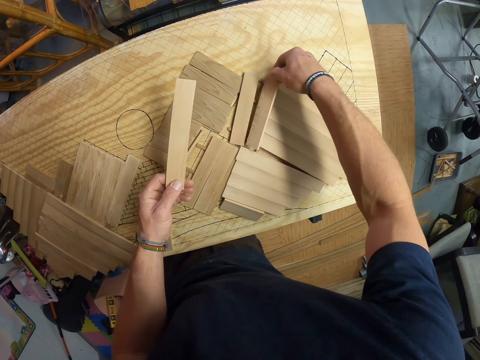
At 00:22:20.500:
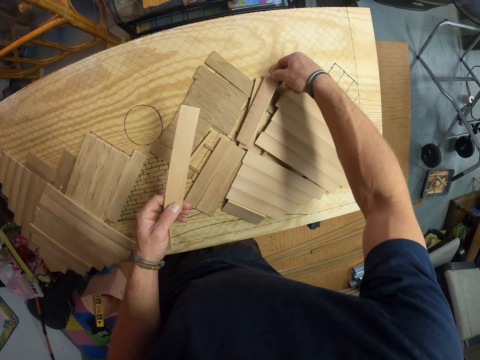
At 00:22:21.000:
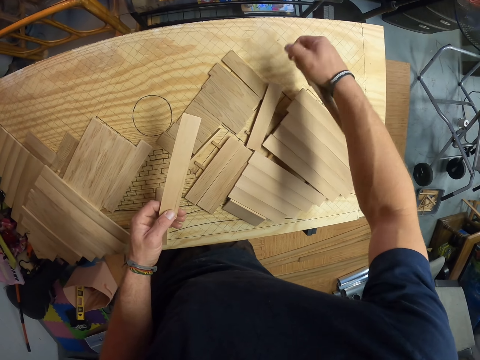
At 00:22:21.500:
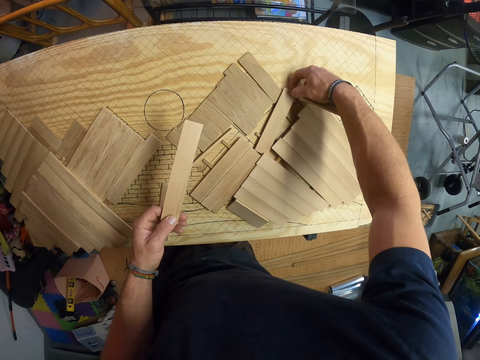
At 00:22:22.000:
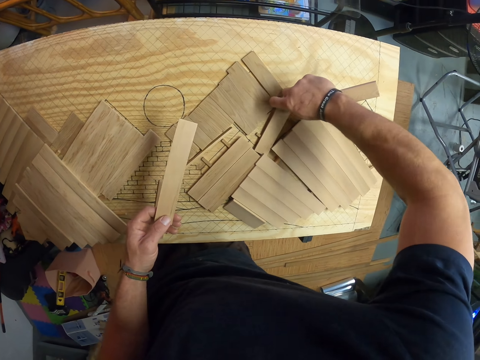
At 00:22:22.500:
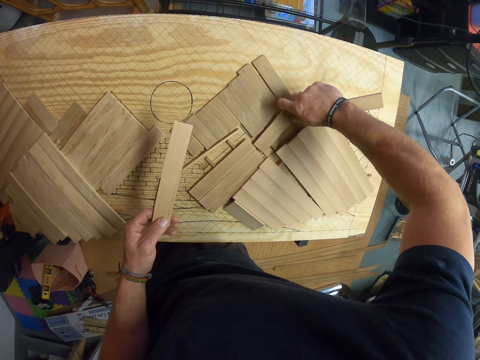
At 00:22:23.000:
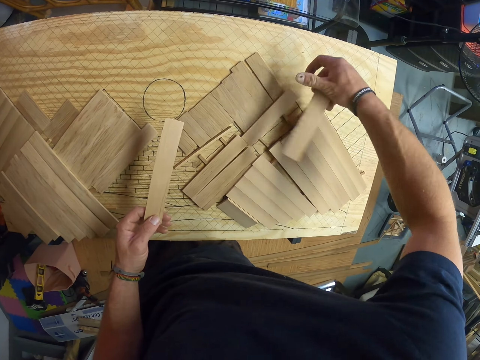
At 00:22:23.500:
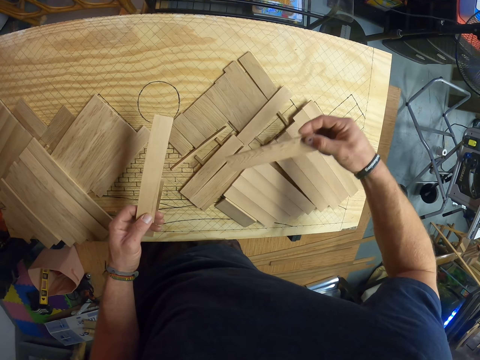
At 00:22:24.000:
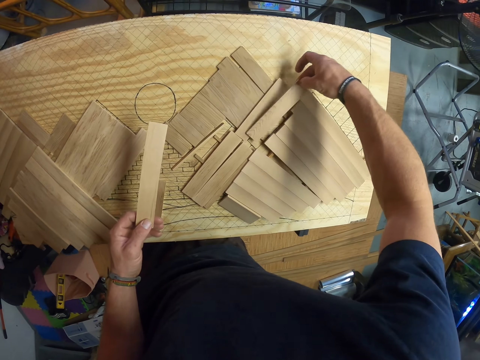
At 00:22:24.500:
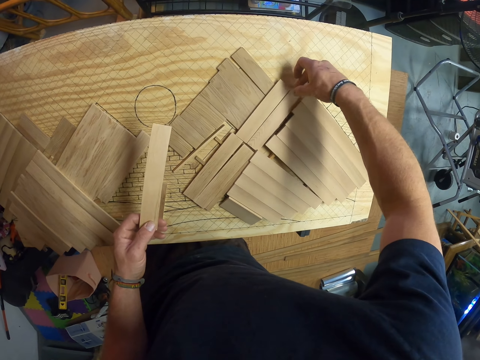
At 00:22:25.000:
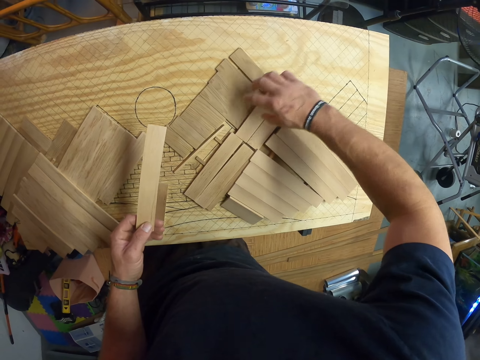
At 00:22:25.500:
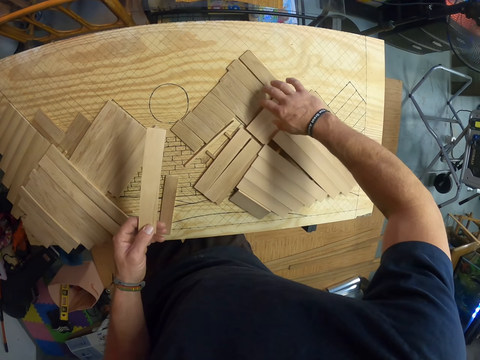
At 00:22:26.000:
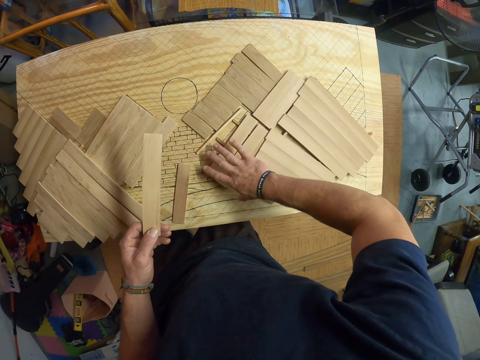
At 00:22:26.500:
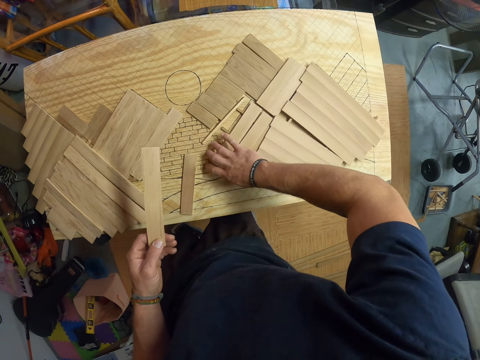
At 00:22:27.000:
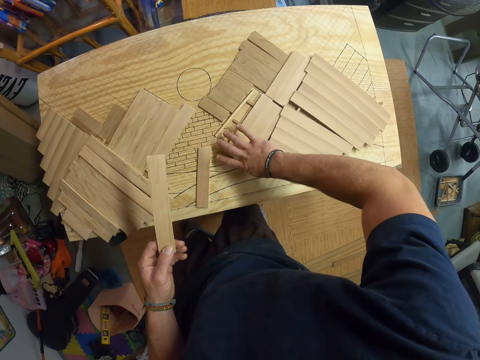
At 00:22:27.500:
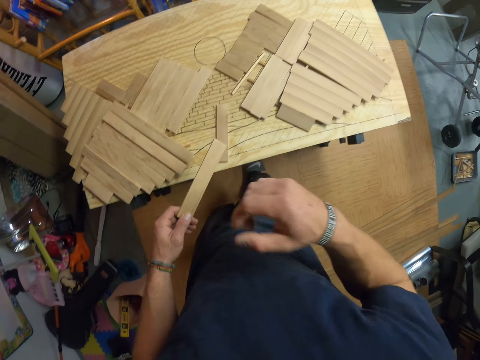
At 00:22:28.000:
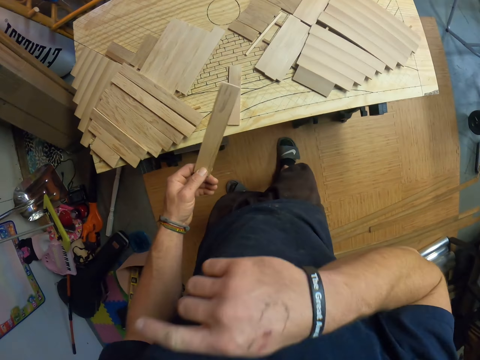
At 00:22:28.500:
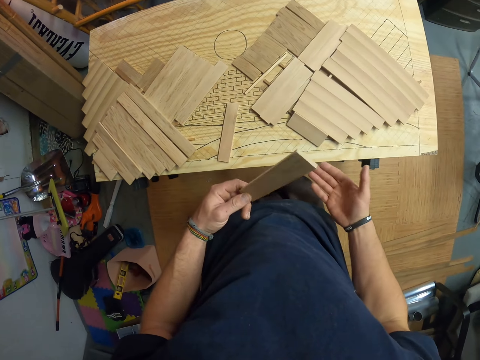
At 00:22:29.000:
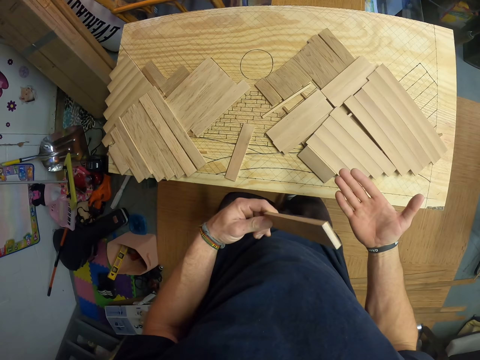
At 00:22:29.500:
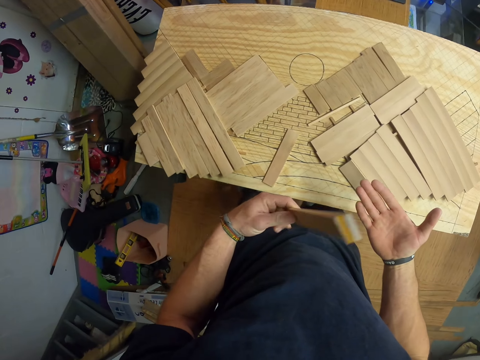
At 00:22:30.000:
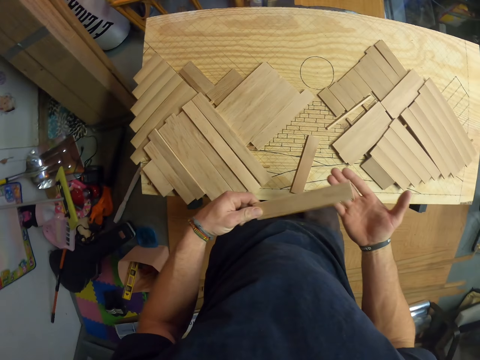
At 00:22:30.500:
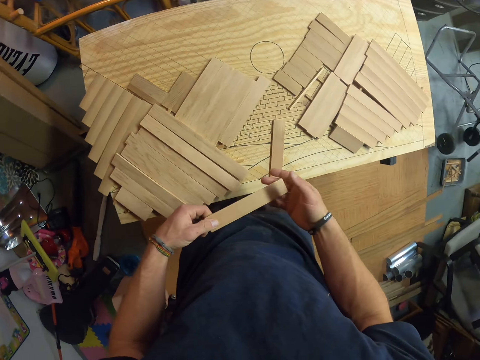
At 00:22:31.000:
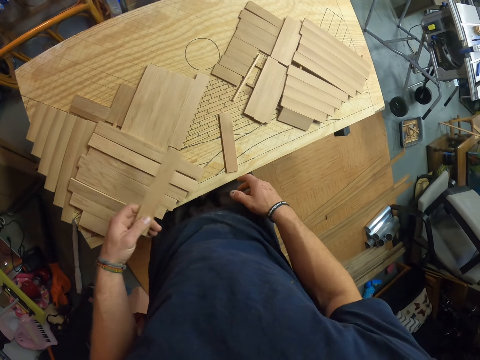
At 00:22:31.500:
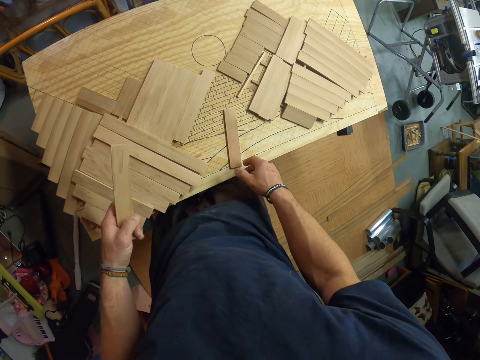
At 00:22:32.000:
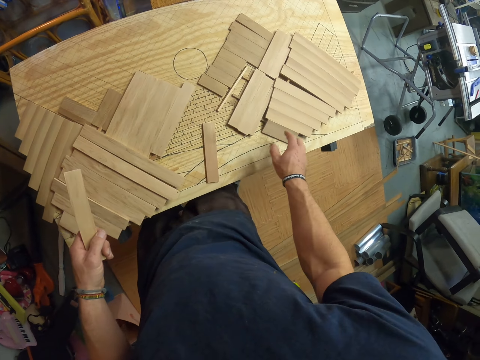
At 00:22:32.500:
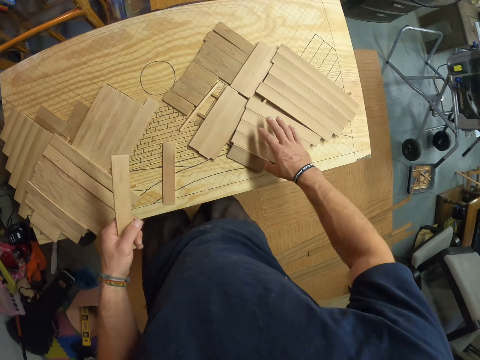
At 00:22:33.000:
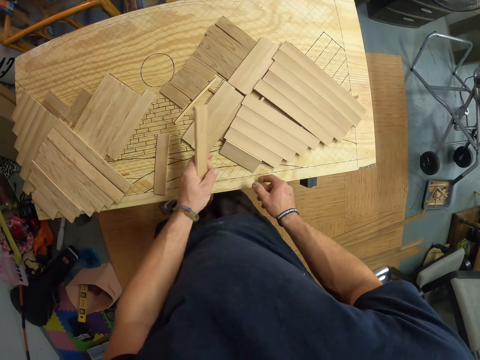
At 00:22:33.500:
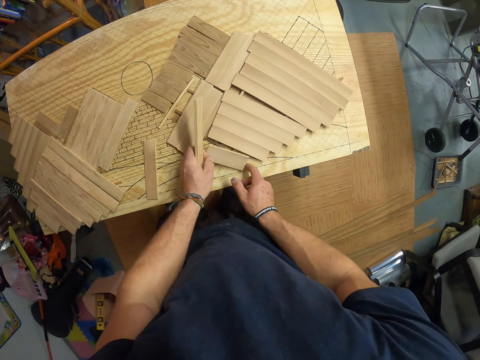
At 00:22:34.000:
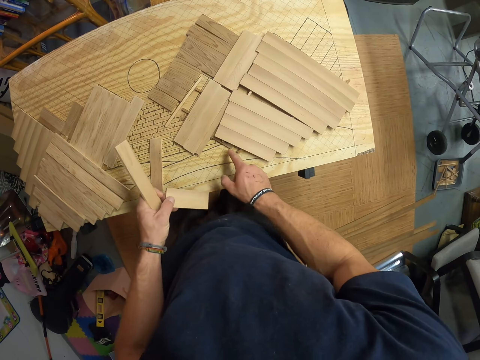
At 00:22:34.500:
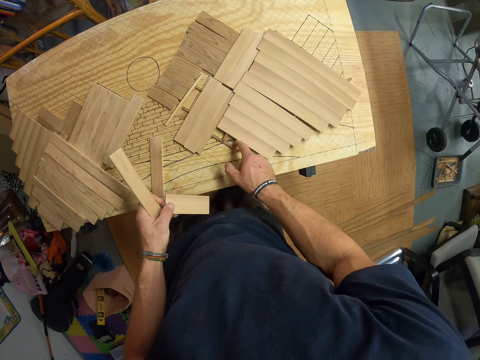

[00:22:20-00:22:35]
The camera wearer touches his face with his right hand. He taps the piece of wood in his left hand on his right hand.

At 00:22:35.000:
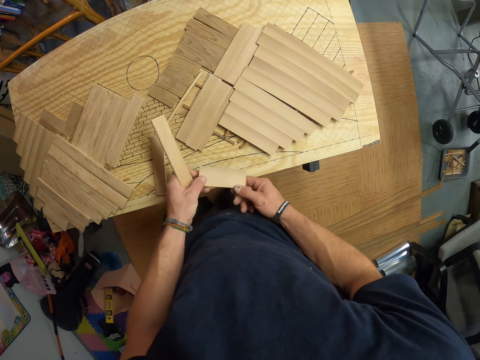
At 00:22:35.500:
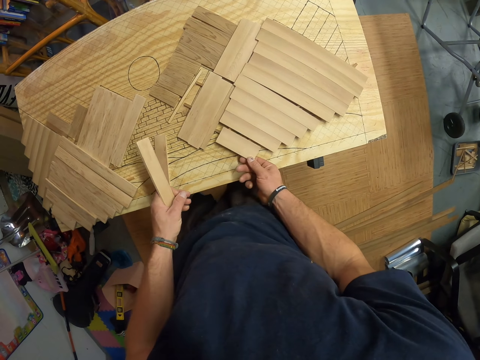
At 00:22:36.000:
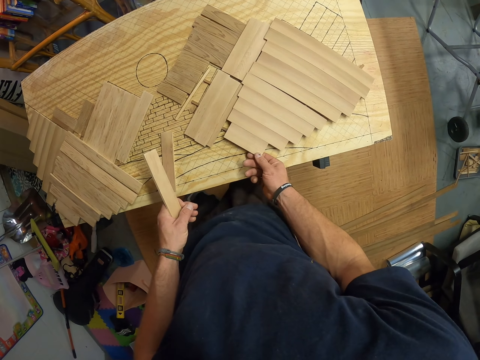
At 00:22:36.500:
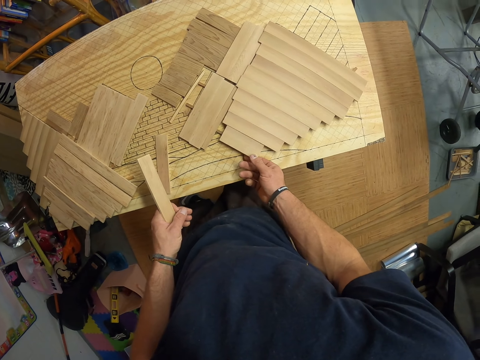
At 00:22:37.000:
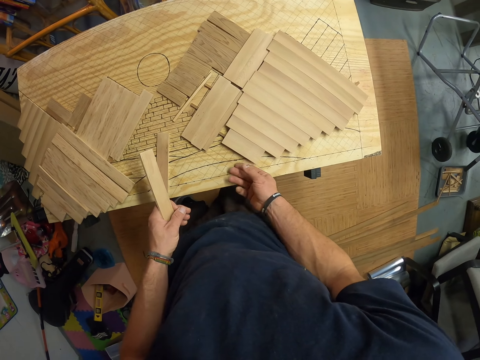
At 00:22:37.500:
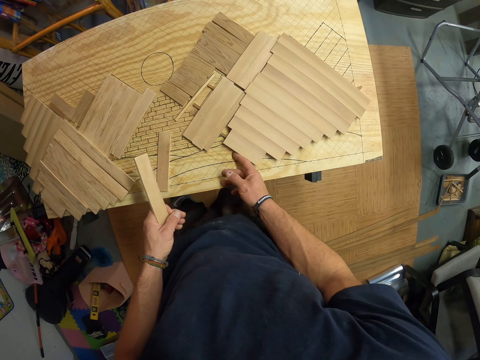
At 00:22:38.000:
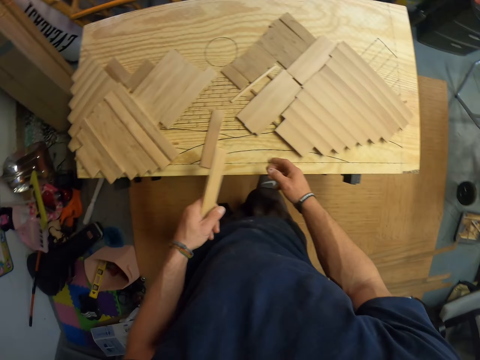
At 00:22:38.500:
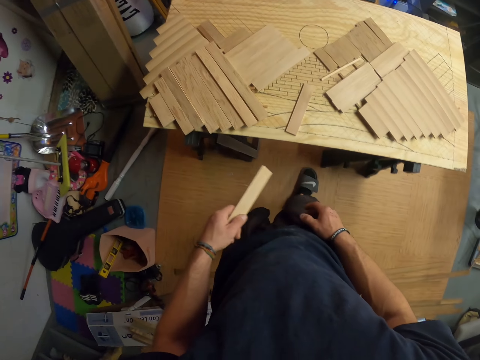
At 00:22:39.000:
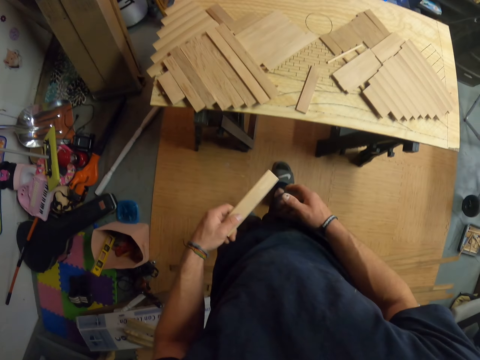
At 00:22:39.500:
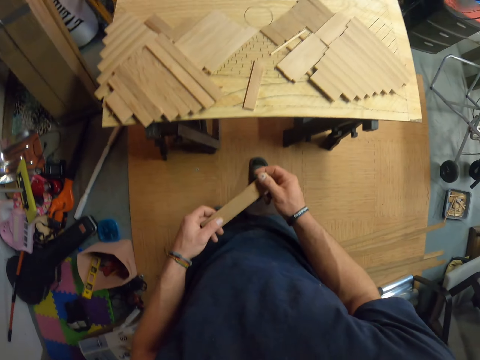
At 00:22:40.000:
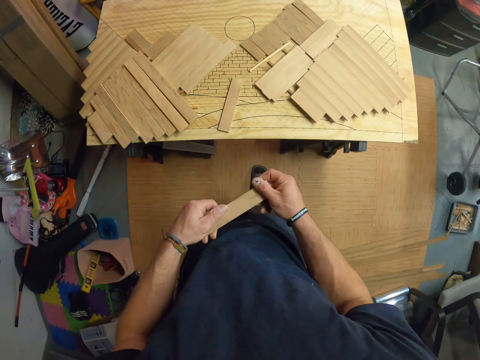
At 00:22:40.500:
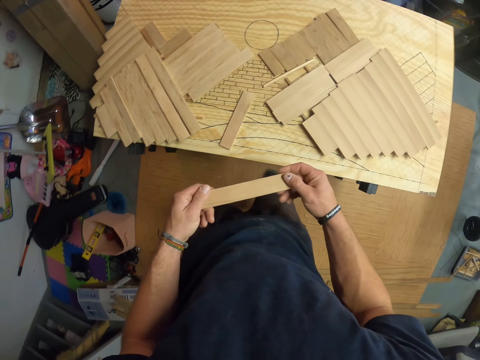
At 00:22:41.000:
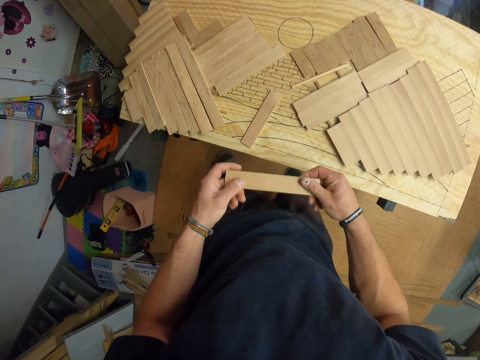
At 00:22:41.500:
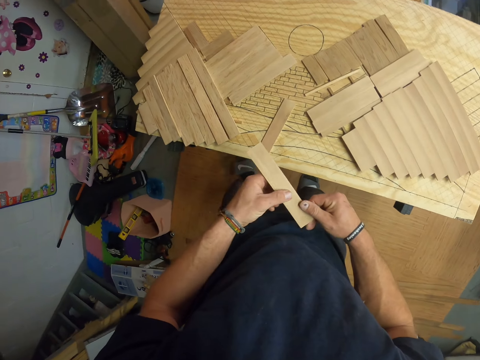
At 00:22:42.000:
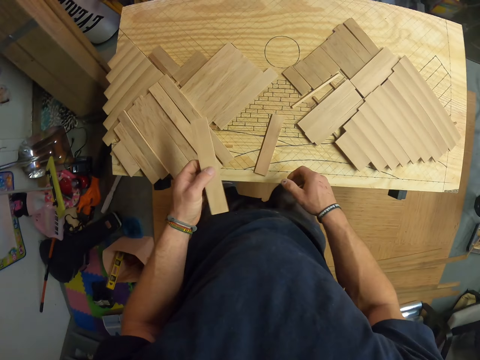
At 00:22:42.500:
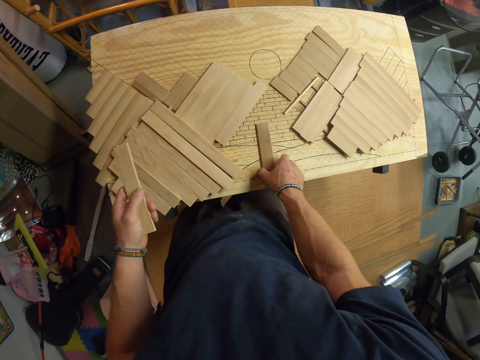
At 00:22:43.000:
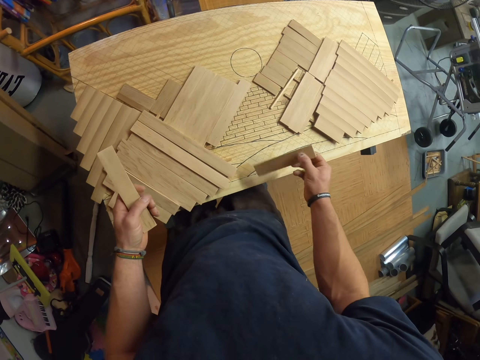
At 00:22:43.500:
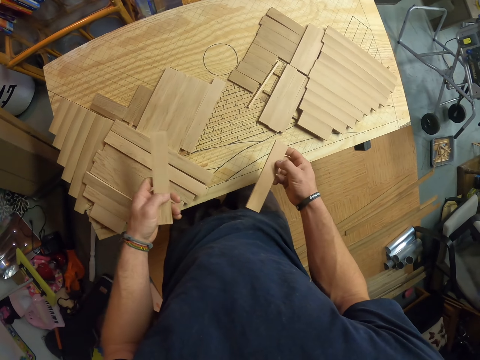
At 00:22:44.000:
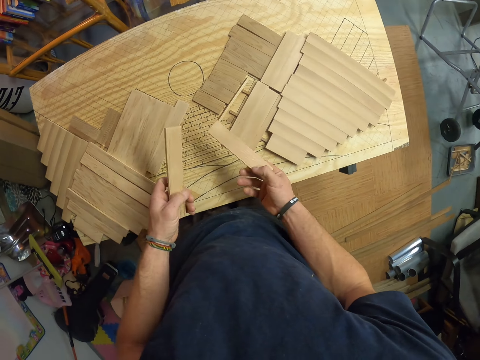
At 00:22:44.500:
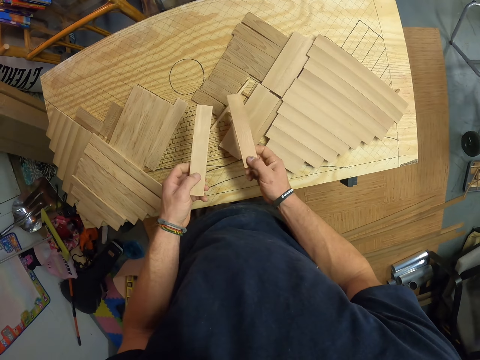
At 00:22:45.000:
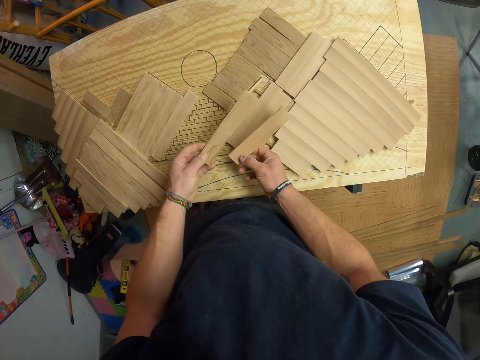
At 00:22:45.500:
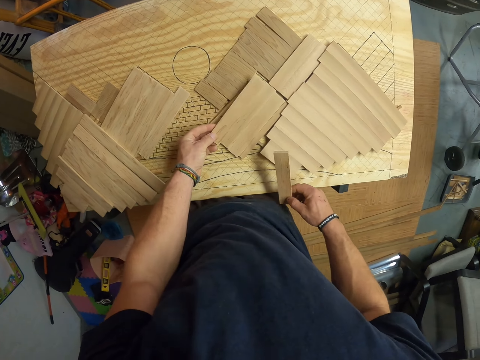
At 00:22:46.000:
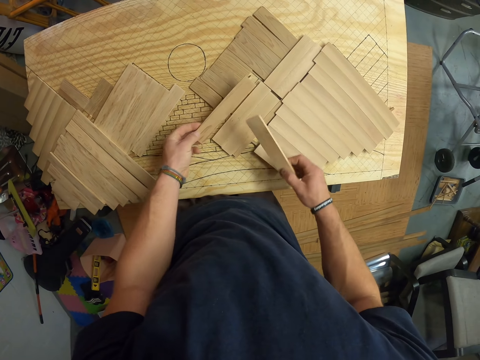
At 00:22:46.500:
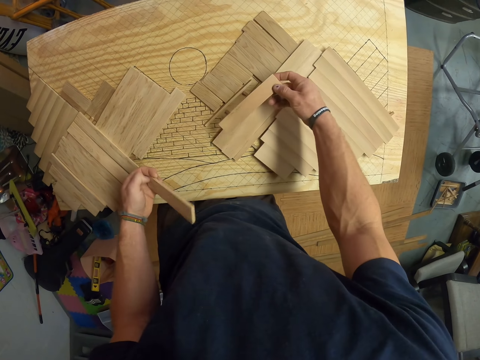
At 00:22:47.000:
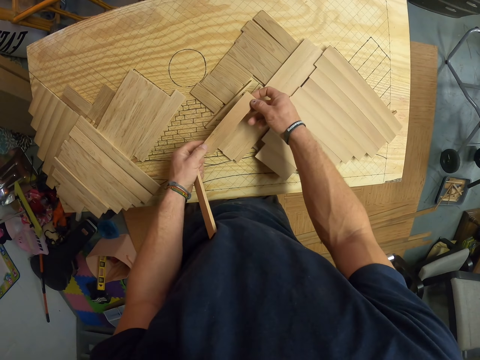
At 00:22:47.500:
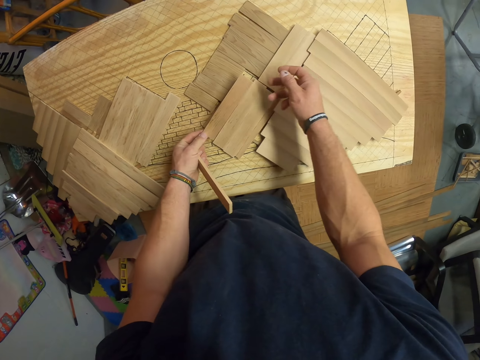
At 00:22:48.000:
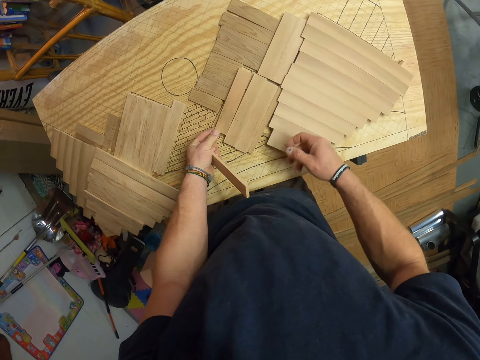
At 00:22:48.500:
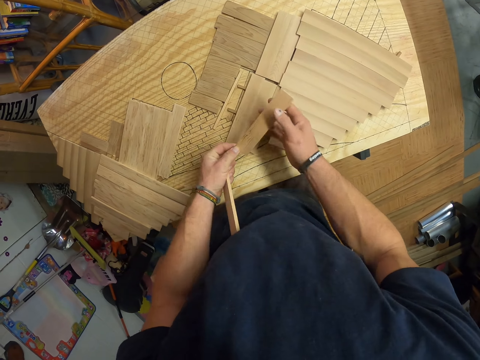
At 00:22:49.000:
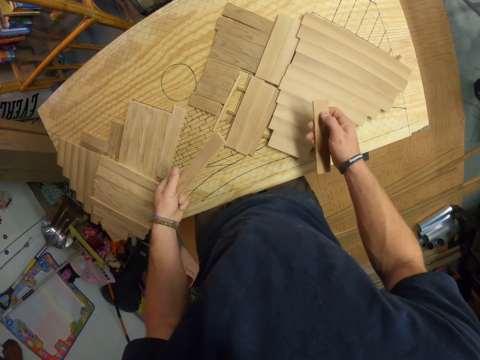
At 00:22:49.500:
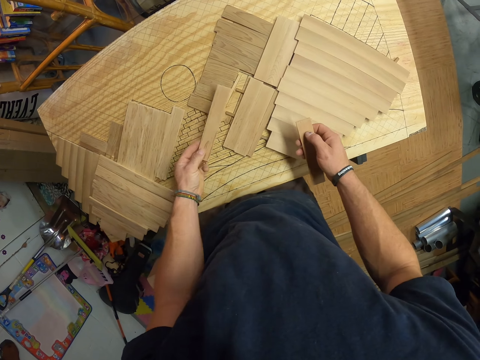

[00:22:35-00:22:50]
The camera wearer rubs the piece of wood in his left hand with his right hand. He picks up a piece of wood from the pattern on the table with his right hand. He fits the wood plank in his left hand on a stack of wood planks on the board. He passes the wood plank in his right hand to his left hand. He fits the wood plank in his left hand on the stack of wood planks on the board. He passes the wood plank in his left hand to his right hand. He holds the wood with both hands. He puts the wood down.
